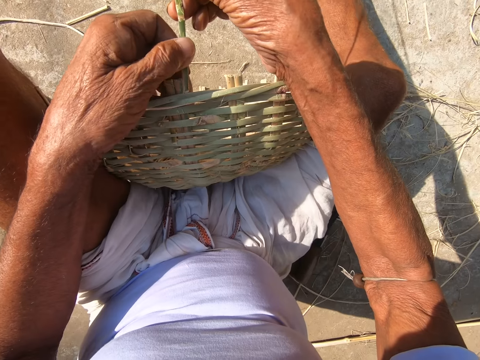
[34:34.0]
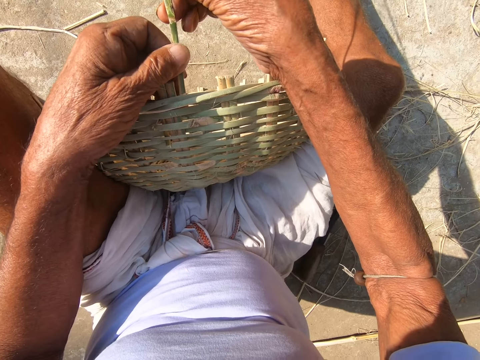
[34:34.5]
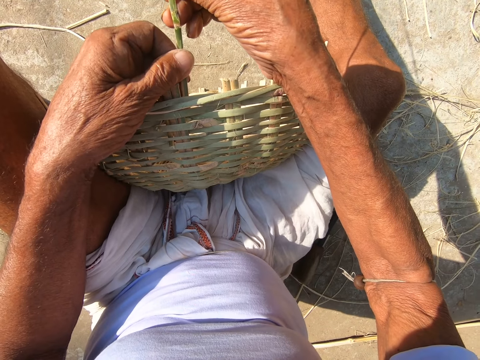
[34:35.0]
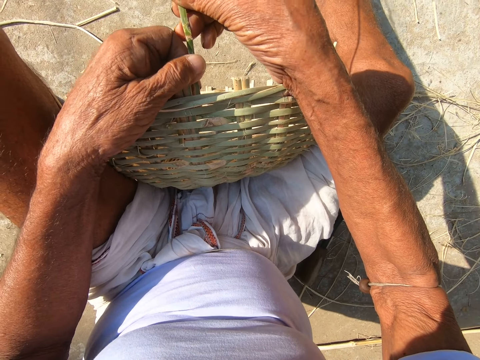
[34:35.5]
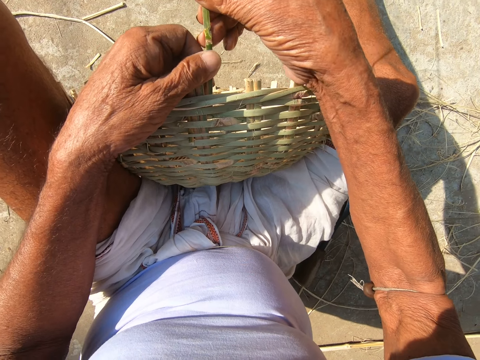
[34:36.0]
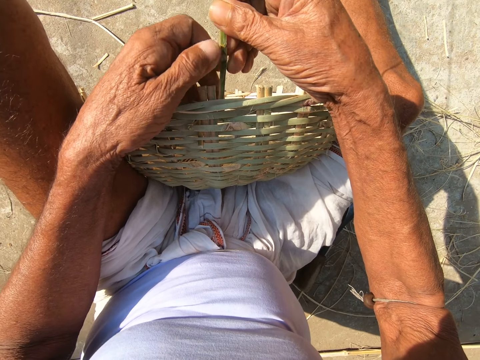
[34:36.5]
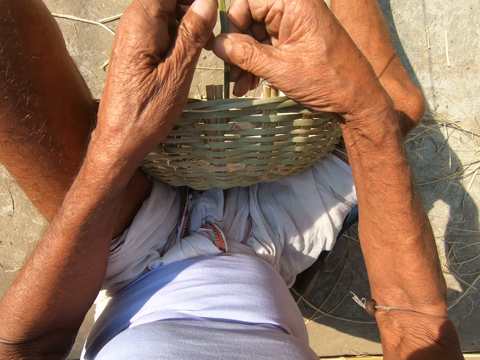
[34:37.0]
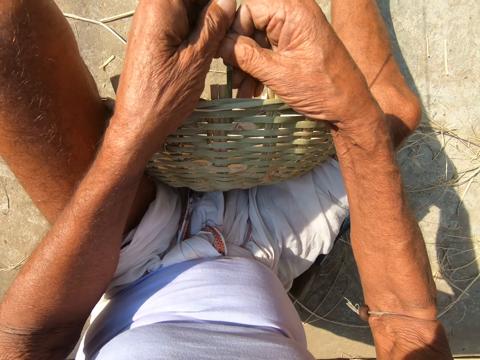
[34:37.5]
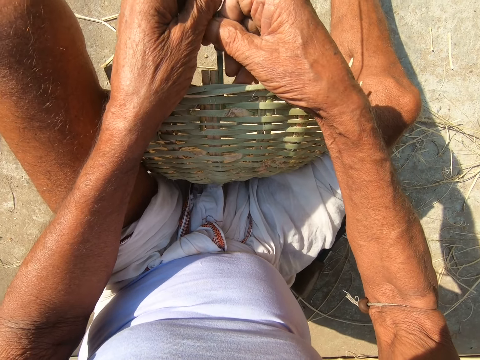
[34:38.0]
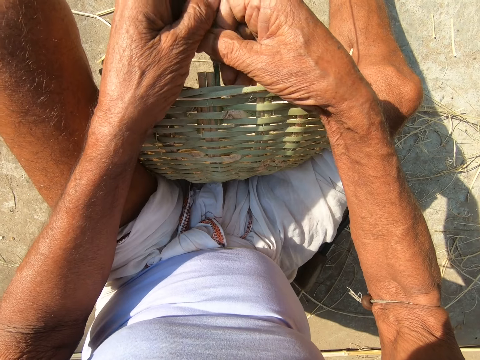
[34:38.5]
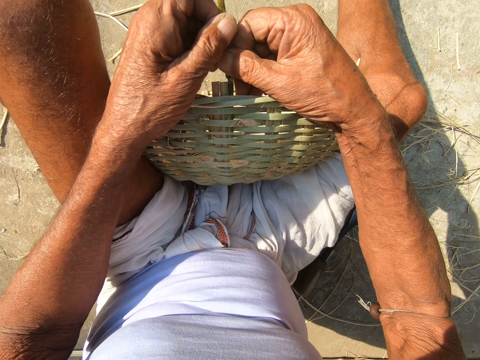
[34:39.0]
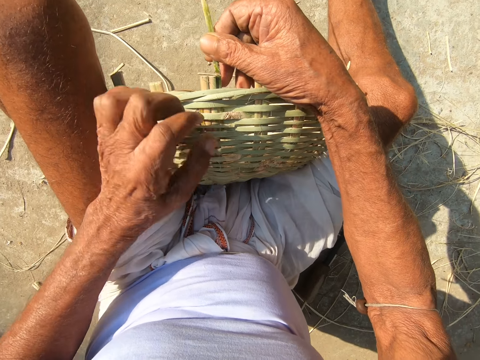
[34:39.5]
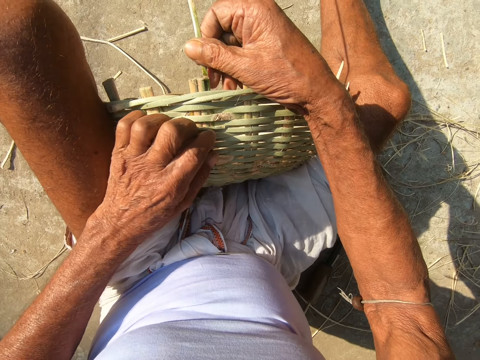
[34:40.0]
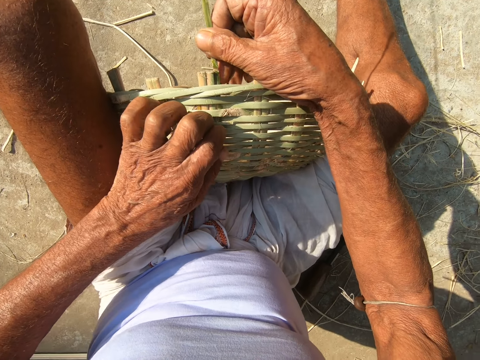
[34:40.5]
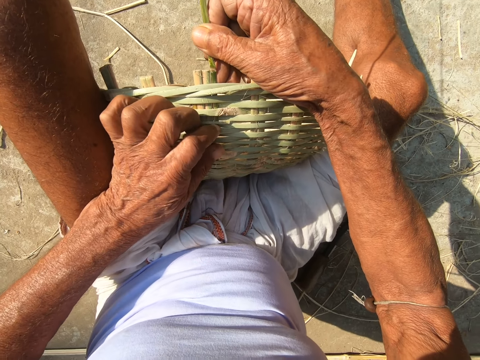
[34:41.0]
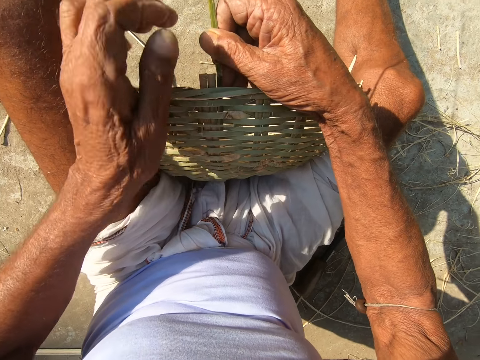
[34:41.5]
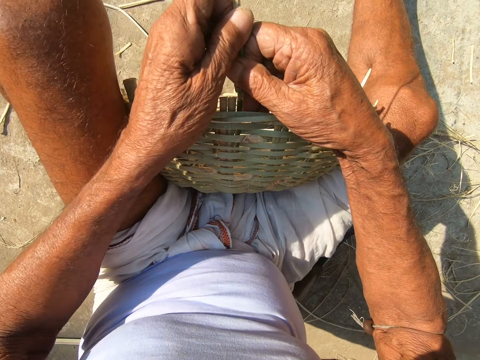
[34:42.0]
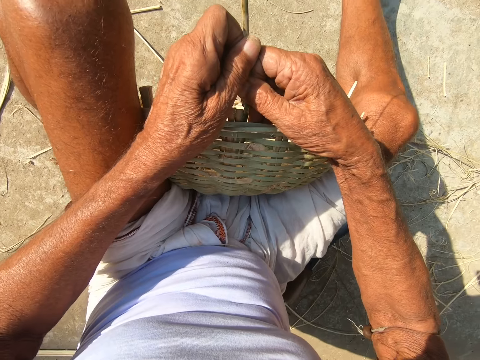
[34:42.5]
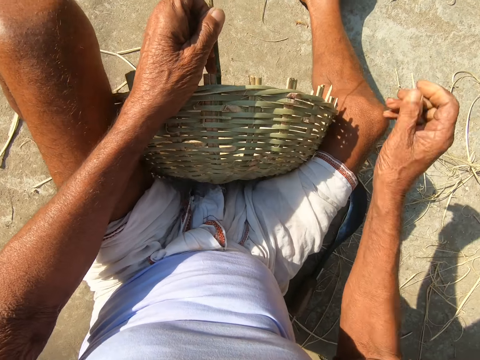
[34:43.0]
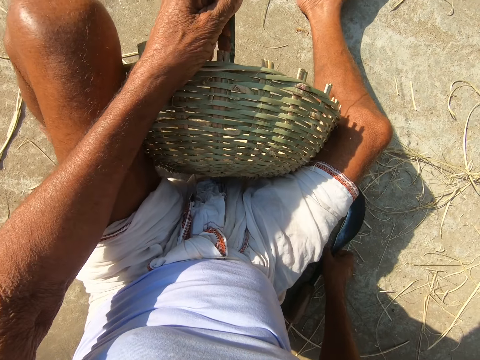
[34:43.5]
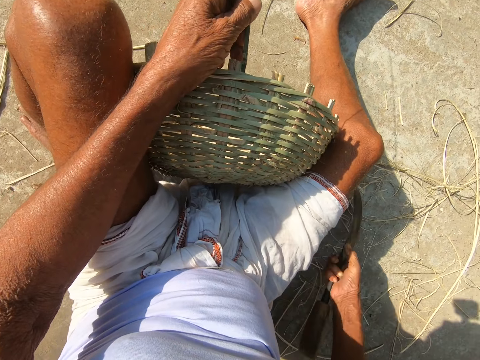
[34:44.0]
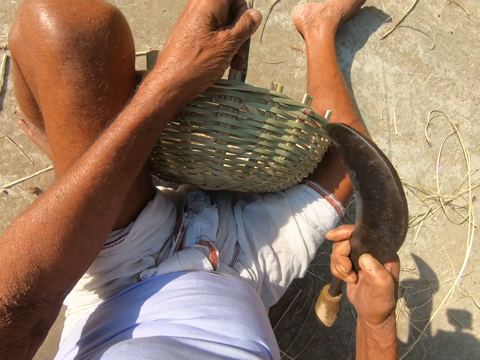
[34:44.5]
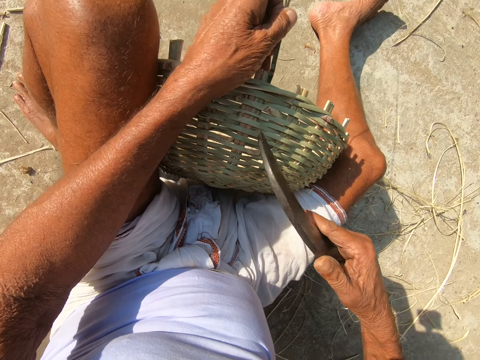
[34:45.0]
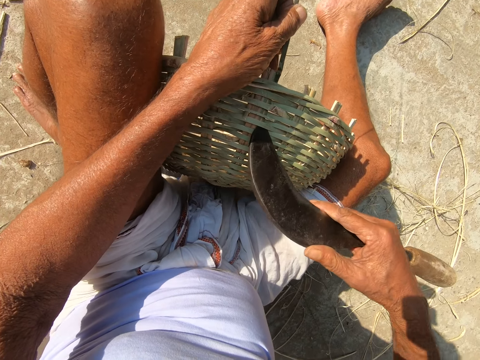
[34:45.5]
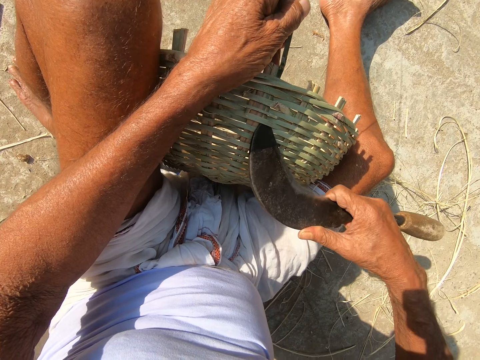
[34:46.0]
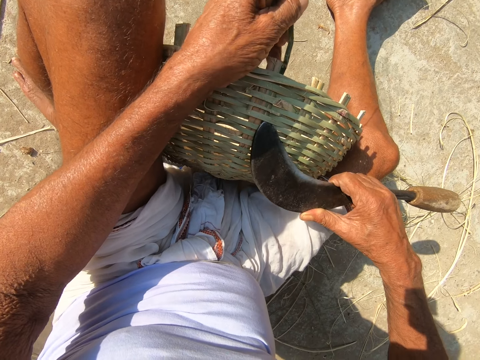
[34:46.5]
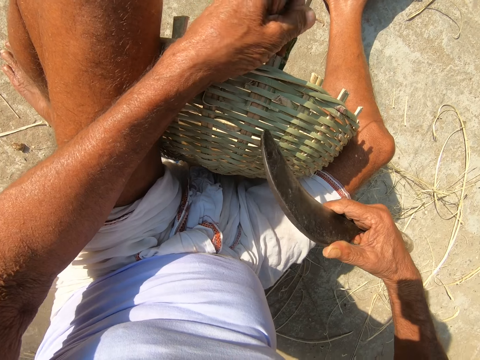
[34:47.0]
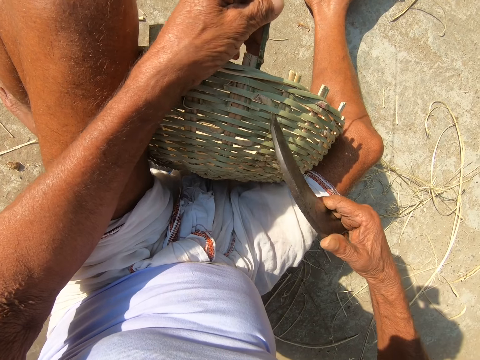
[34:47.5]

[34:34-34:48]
The camera wearer picks up the hook knife from the ground with his right hand. He adjusts the spacing of the basket. He creates a hole in the willow basket with the hook knife in his right hand.

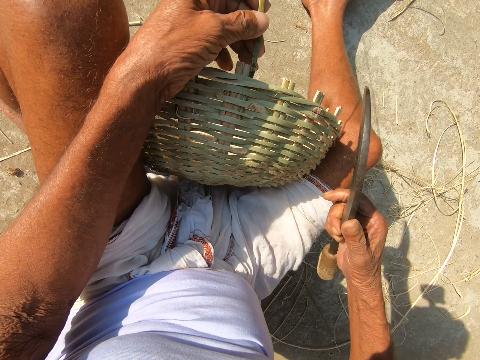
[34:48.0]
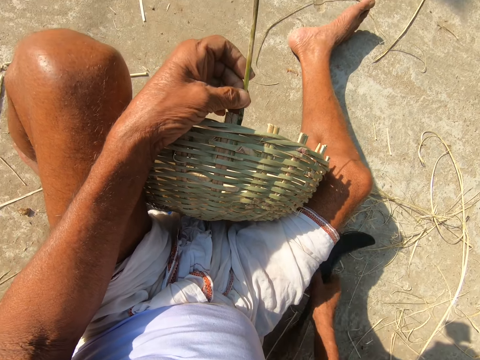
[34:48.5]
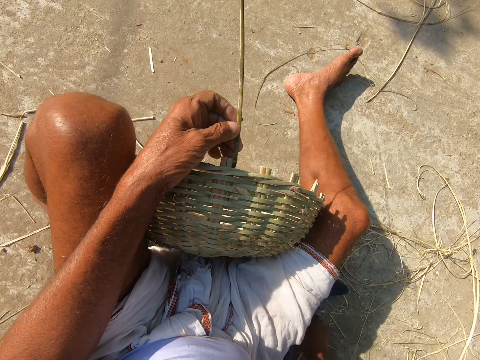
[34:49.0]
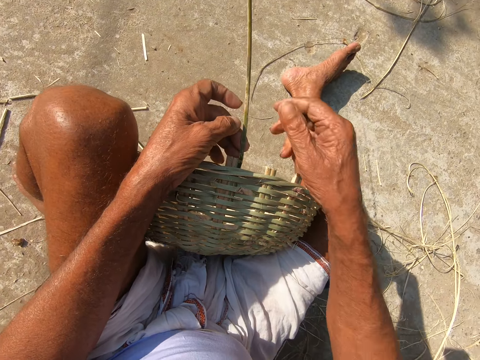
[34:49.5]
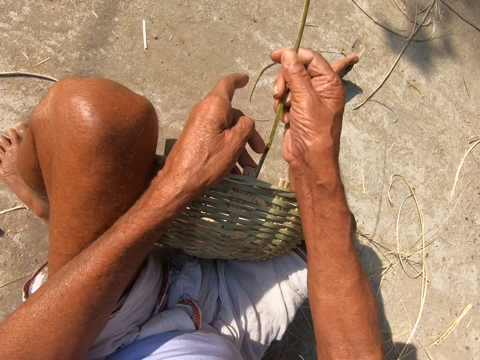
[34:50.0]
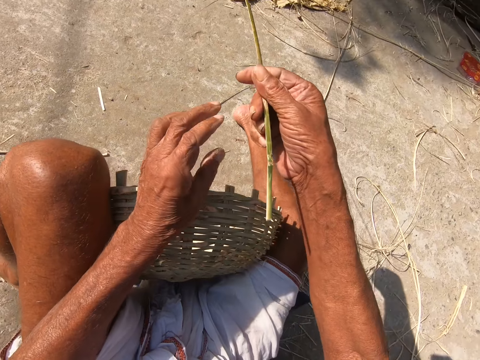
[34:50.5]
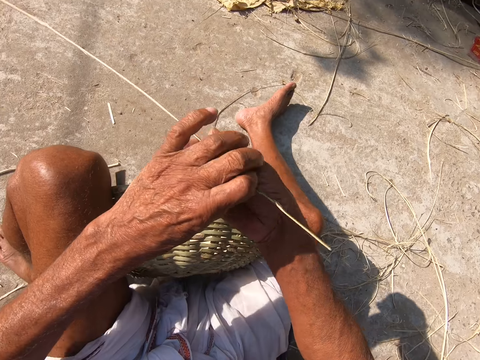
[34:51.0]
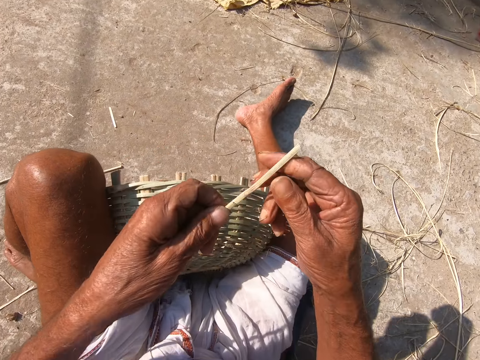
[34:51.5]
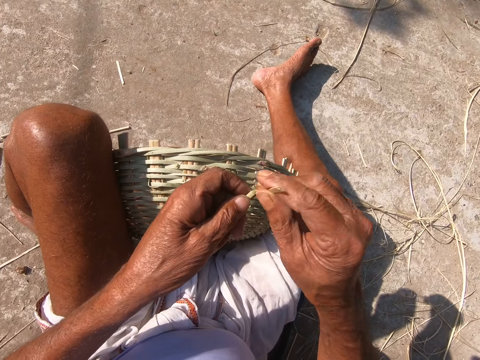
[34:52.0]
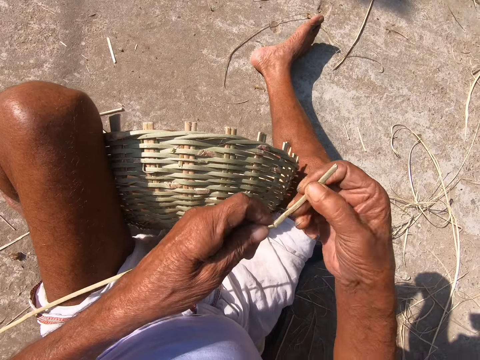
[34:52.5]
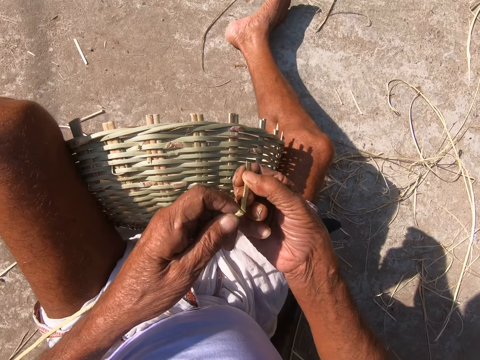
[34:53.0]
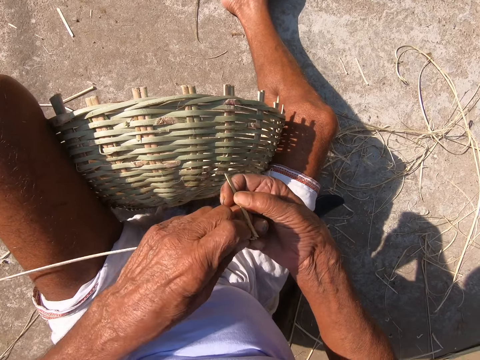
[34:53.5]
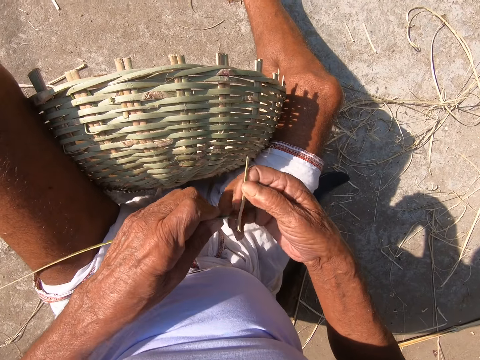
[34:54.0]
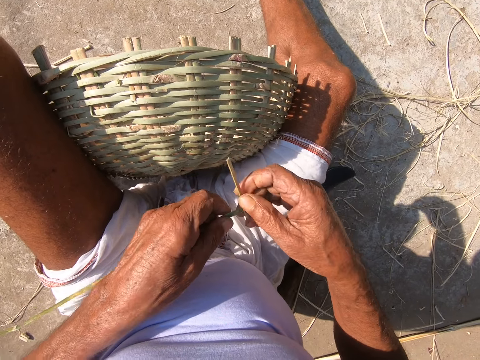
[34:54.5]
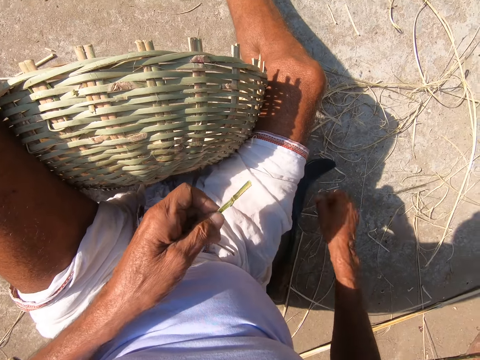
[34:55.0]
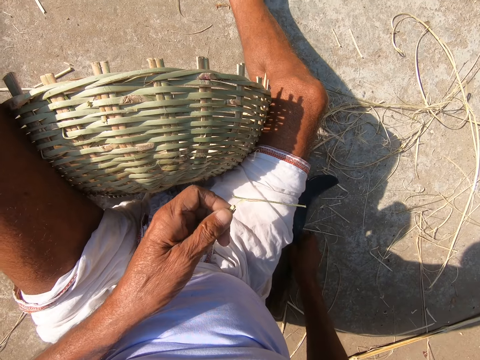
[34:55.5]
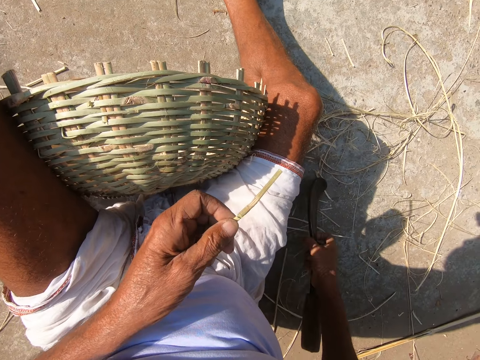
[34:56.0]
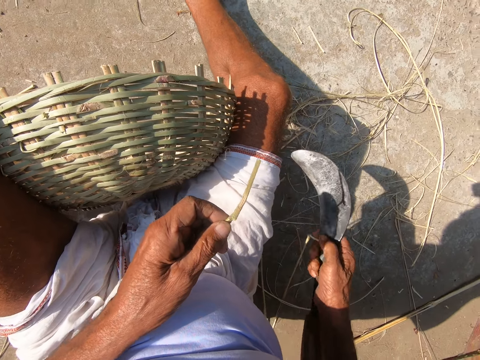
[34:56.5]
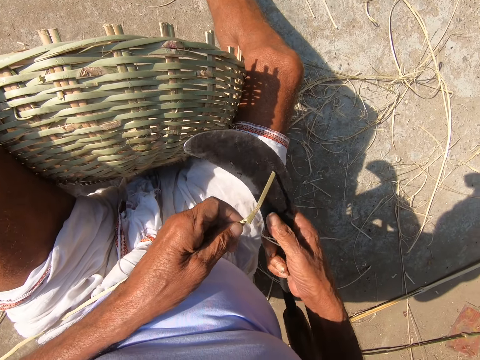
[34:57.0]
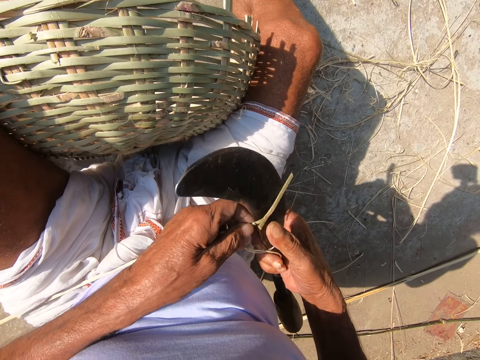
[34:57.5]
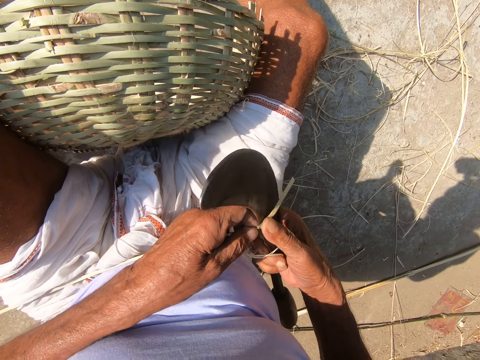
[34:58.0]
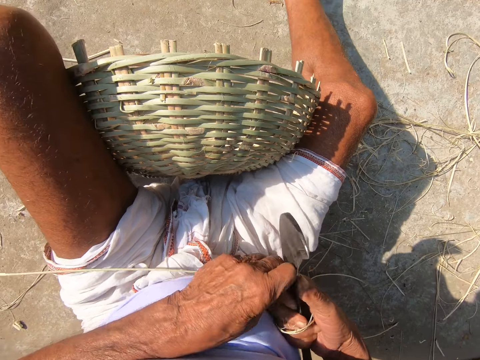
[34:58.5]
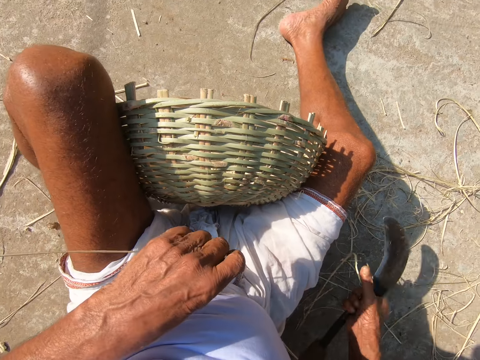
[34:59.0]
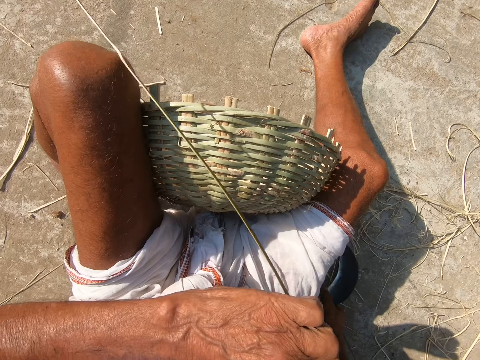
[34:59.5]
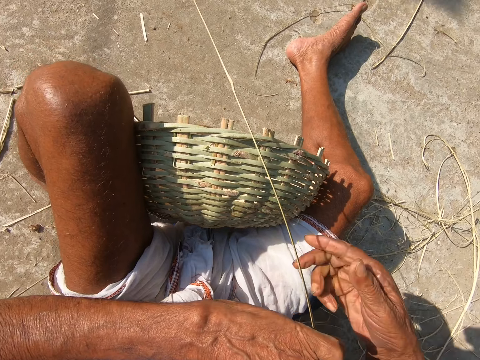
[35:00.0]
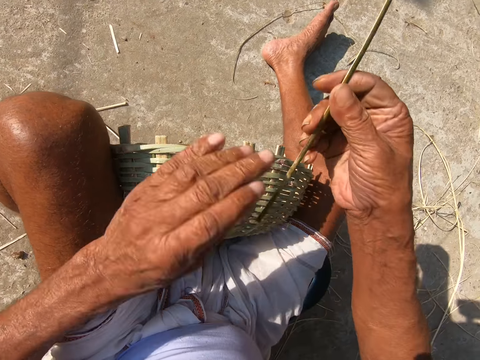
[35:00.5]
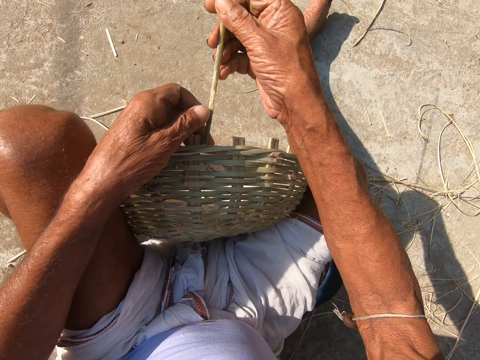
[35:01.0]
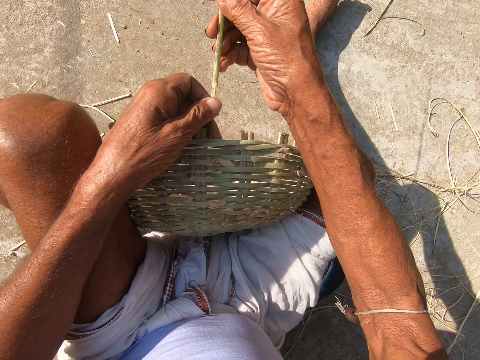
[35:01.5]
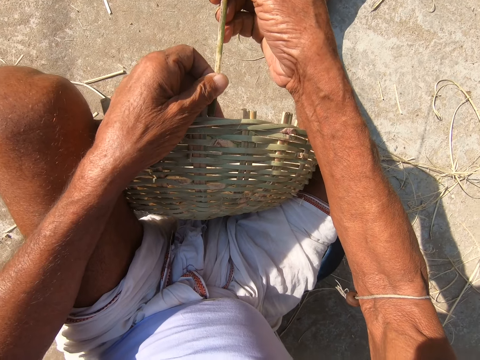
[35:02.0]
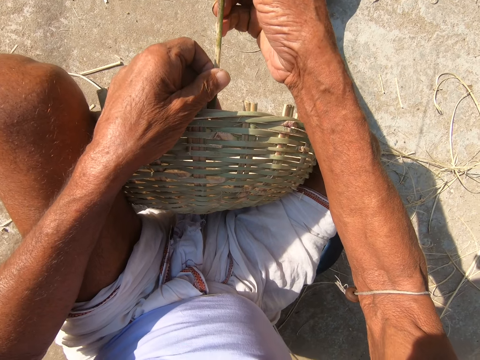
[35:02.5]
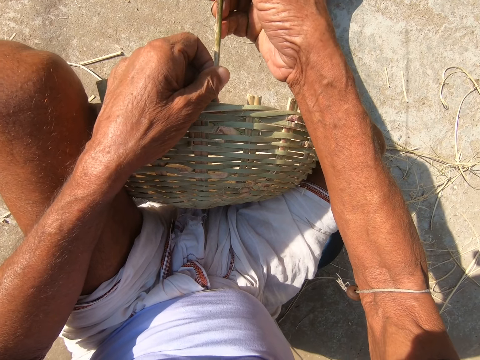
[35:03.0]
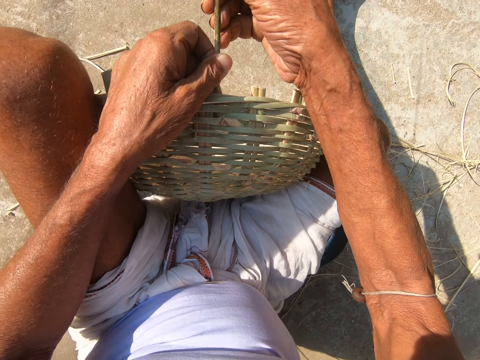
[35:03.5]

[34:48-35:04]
The camera wearer drops the hook knife in his right hand on the ground. He pulls the strand of willow from the basket with his right hand. He turns the strand of willow with both hands. He bends the strand of willow with his right hand. He picks up the hook knife from the ground with his right hand. He cuts the strand of willow with the hook knife in his right hand. He drops the hook knife in his right hand on the ground. He holds the strand of willow with both hands. He weaves the willow basket with the strand of willow in both hands.
